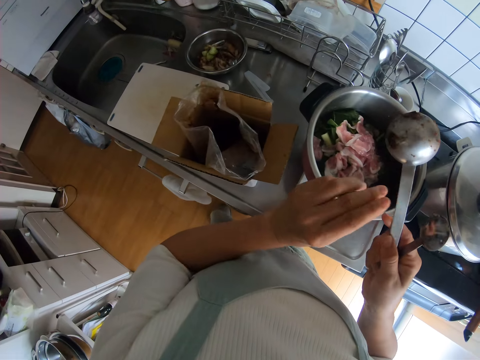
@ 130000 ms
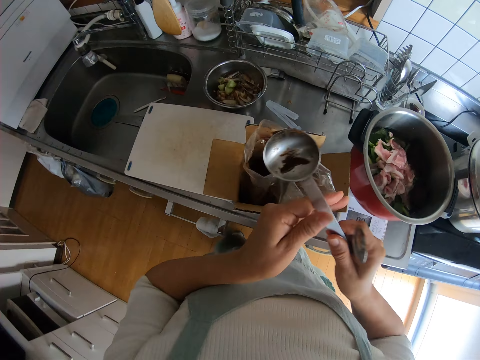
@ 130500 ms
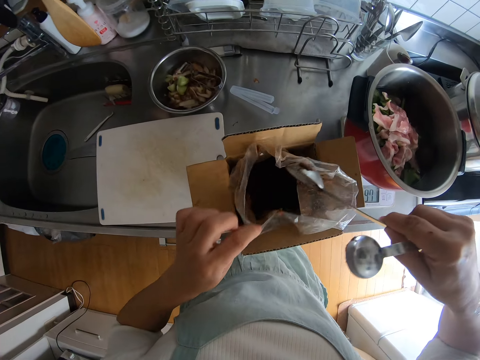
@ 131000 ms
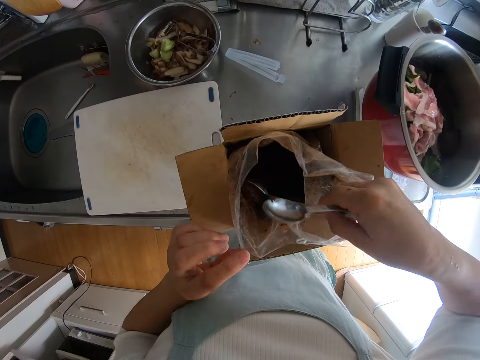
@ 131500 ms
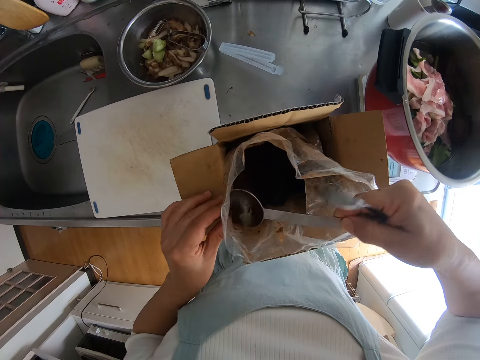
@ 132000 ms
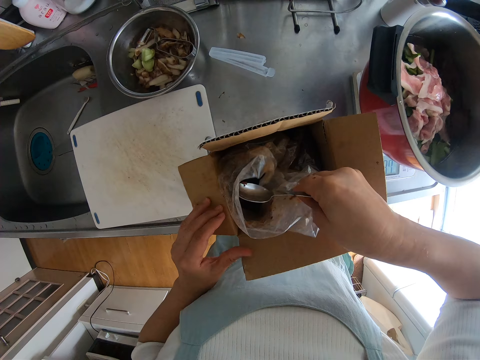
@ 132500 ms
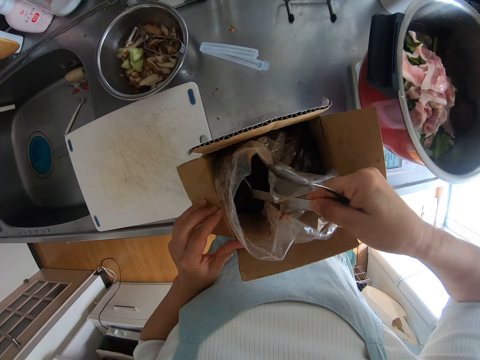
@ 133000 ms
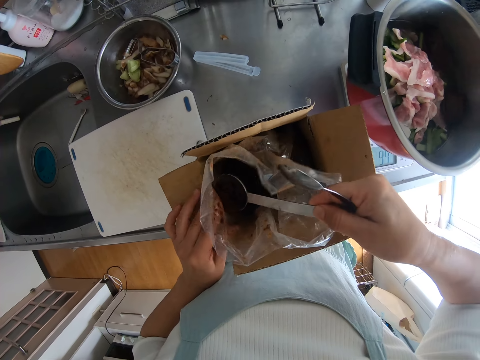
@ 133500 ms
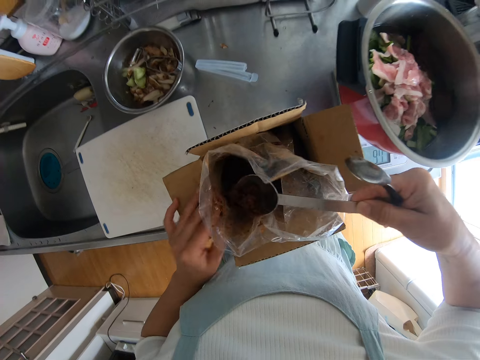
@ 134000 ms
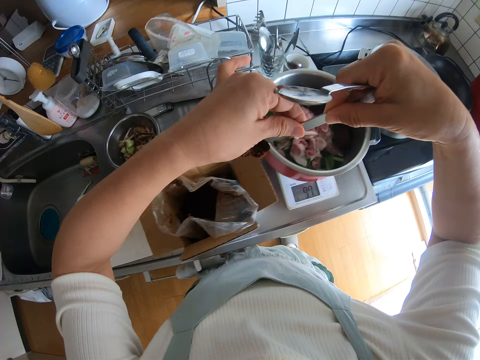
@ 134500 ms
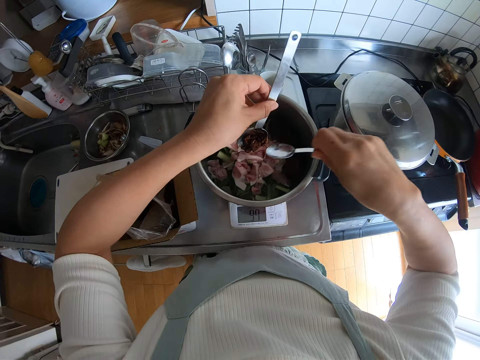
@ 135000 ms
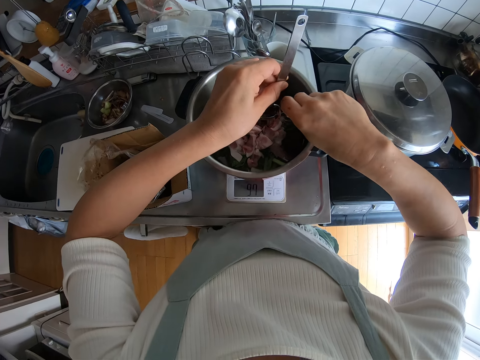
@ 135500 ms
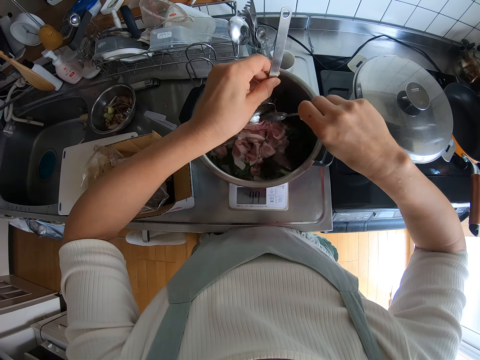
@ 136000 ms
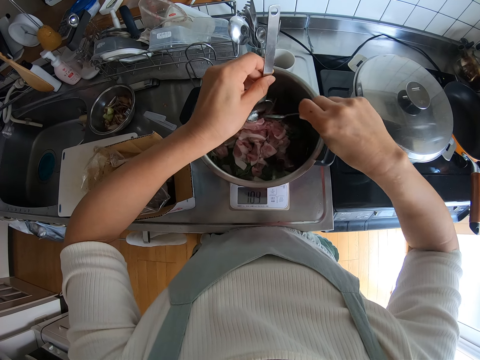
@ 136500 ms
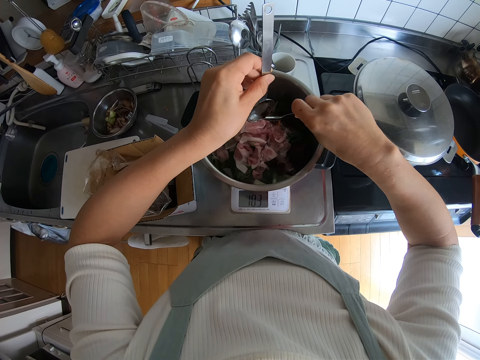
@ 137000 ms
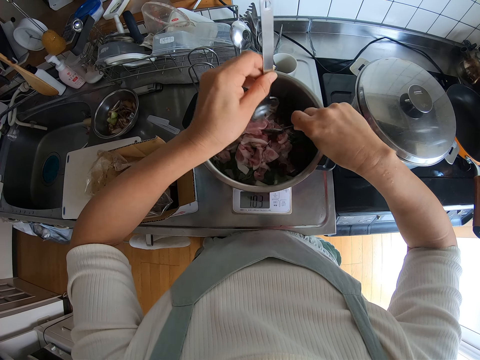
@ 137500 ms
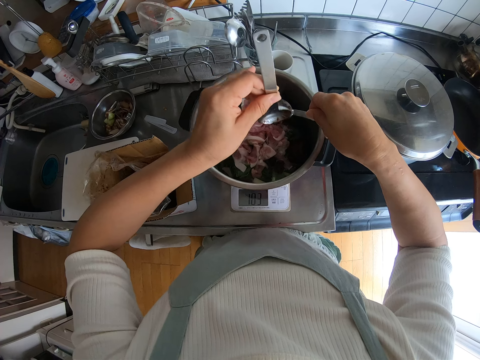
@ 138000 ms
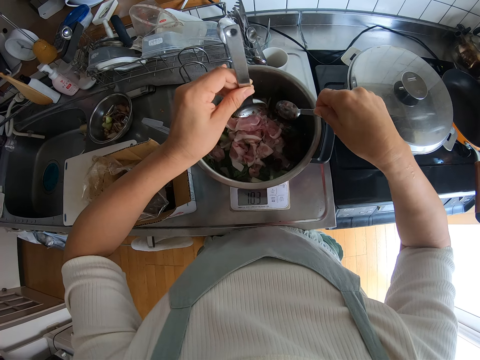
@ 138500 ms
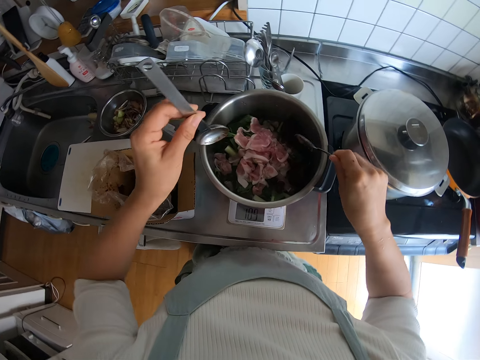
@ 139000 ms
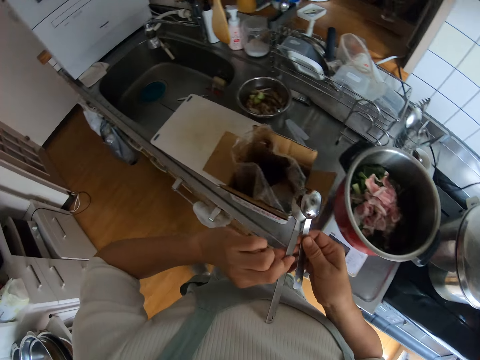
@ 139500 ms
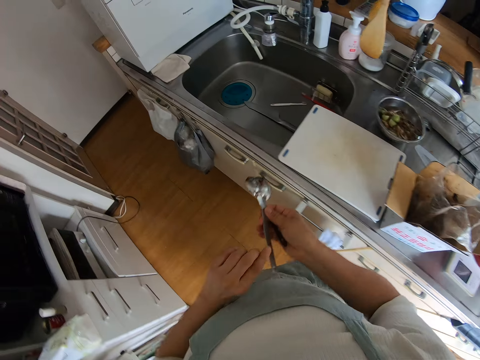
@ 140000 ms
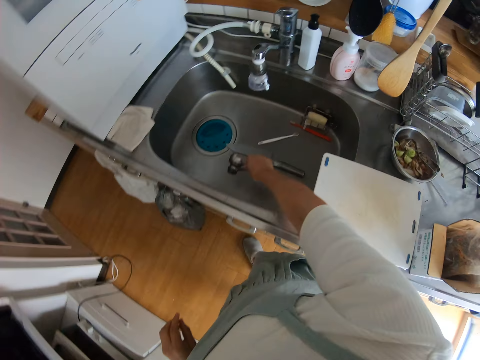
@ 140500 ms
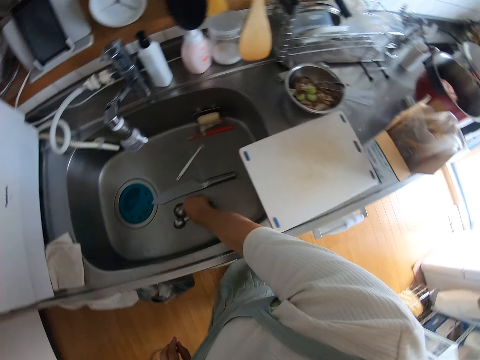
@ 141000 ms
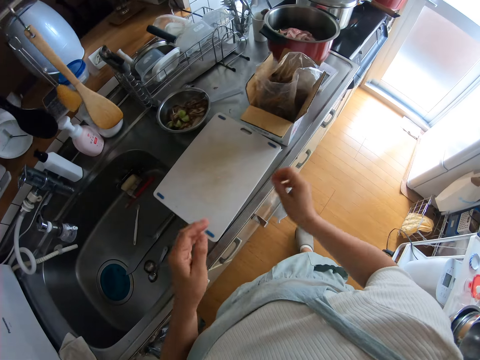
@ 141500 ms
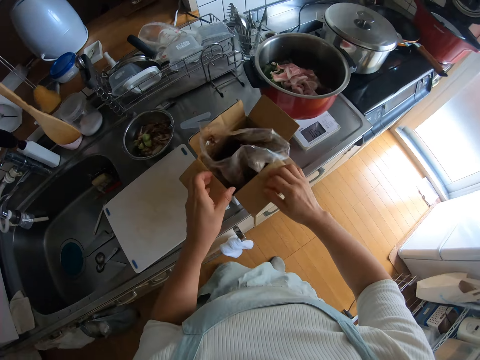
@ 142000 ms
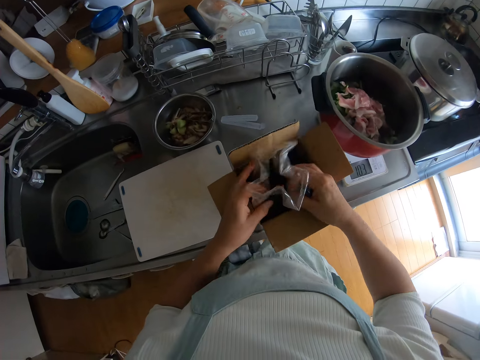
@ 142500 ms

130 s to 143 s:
The camera wearer scoops something. They remove something with a spoon. They drop the spoons in the sink with the right hand.

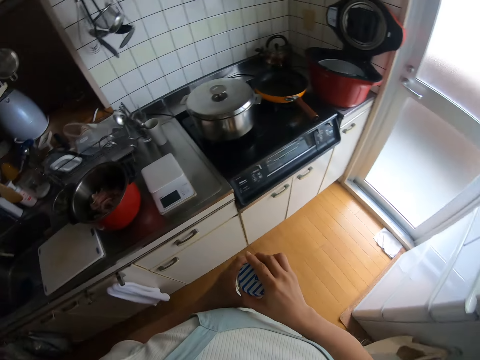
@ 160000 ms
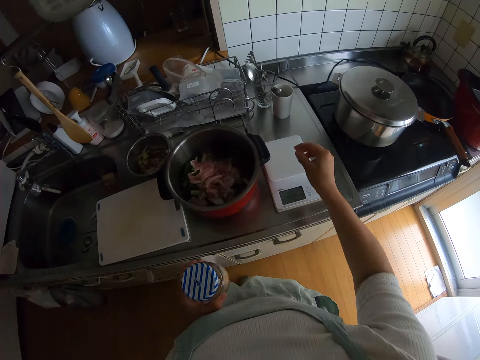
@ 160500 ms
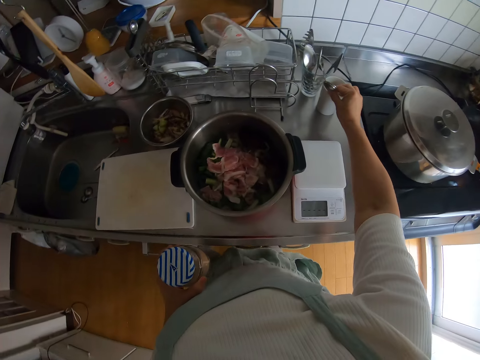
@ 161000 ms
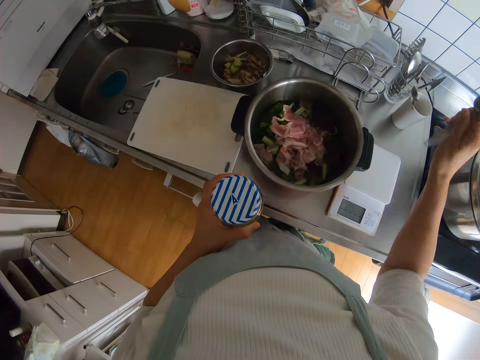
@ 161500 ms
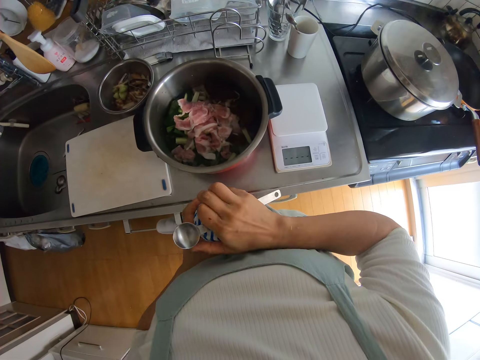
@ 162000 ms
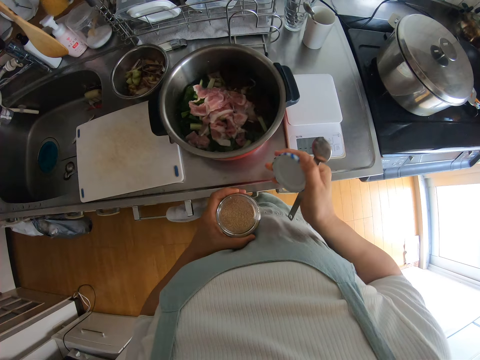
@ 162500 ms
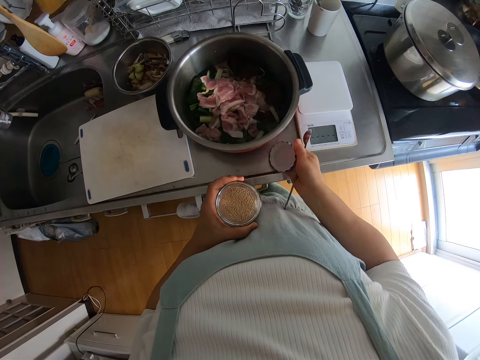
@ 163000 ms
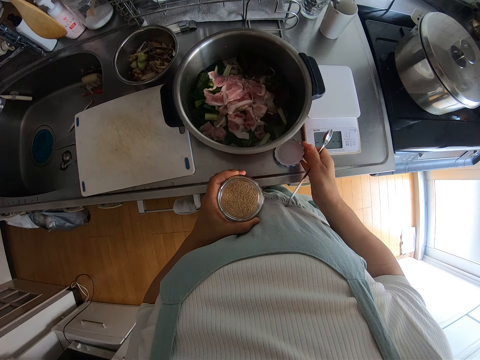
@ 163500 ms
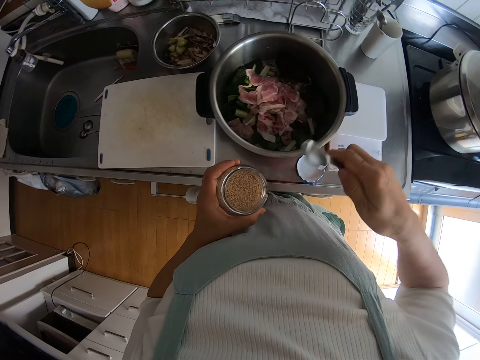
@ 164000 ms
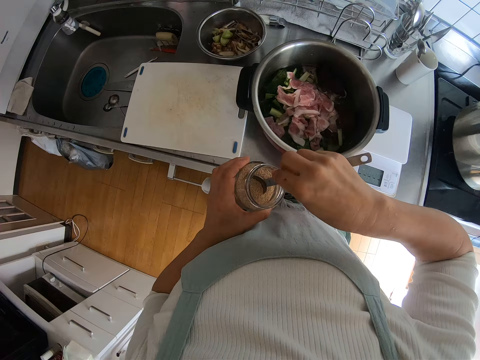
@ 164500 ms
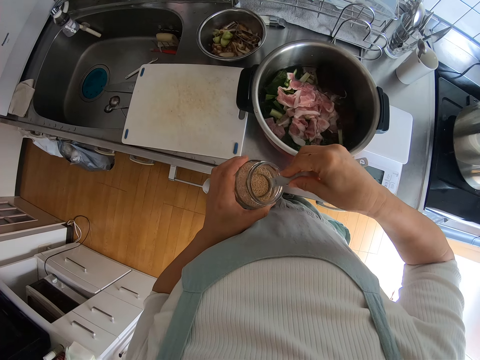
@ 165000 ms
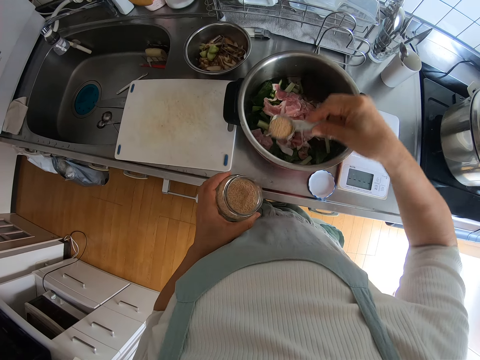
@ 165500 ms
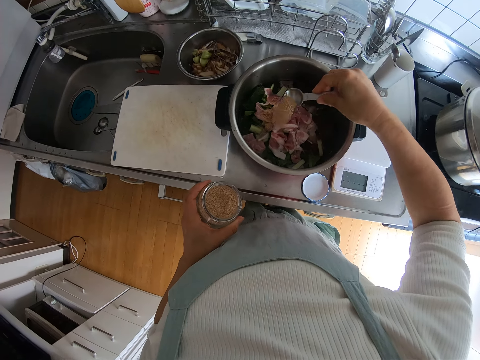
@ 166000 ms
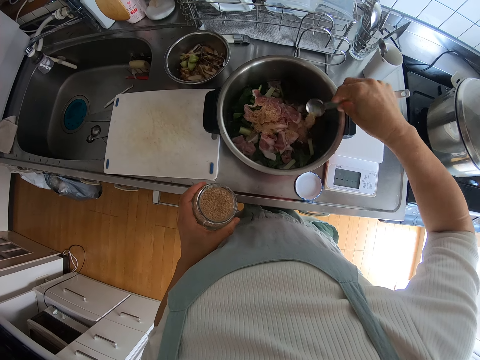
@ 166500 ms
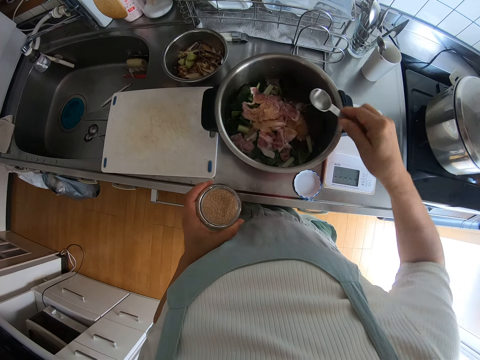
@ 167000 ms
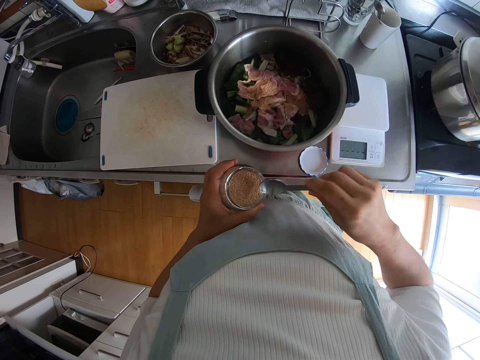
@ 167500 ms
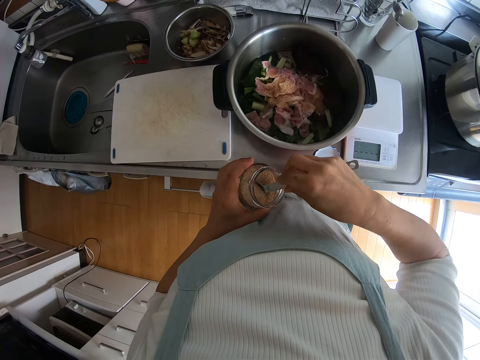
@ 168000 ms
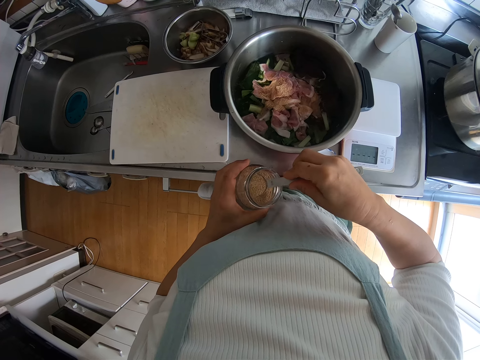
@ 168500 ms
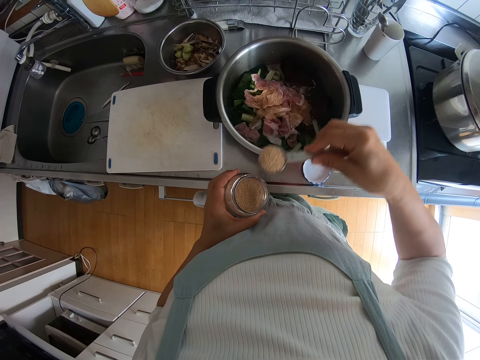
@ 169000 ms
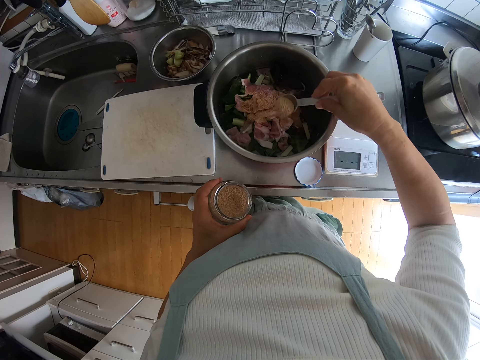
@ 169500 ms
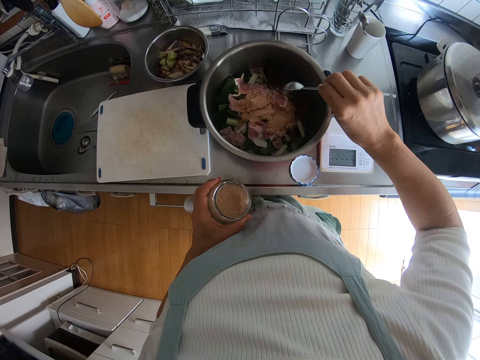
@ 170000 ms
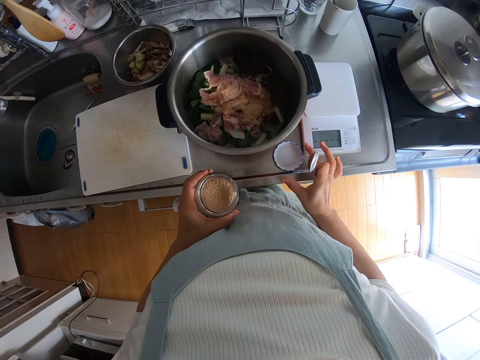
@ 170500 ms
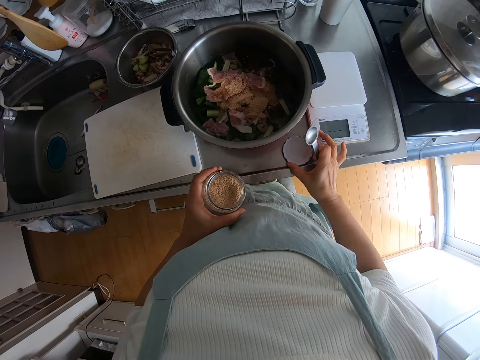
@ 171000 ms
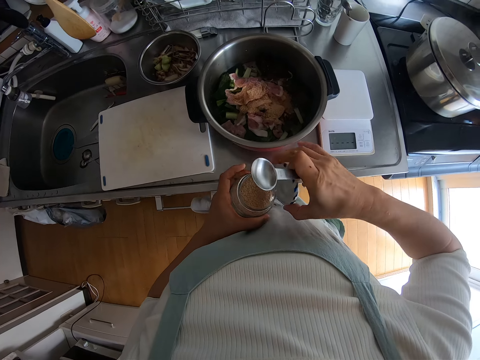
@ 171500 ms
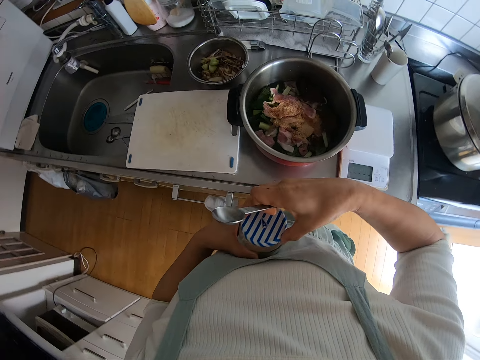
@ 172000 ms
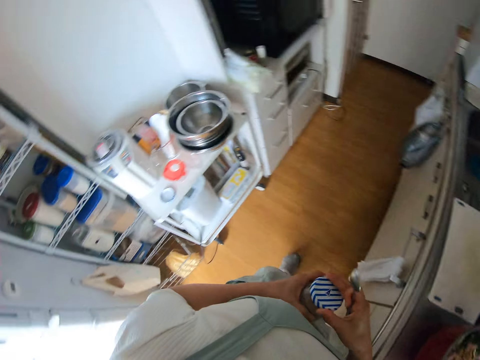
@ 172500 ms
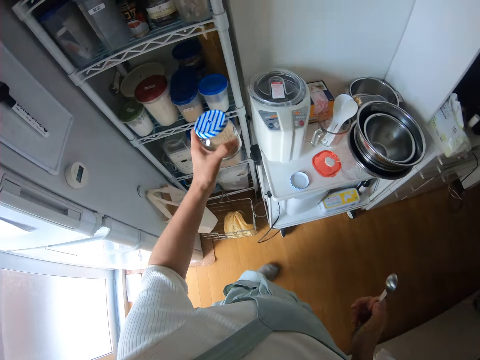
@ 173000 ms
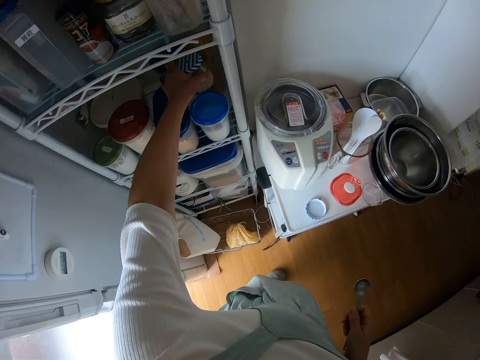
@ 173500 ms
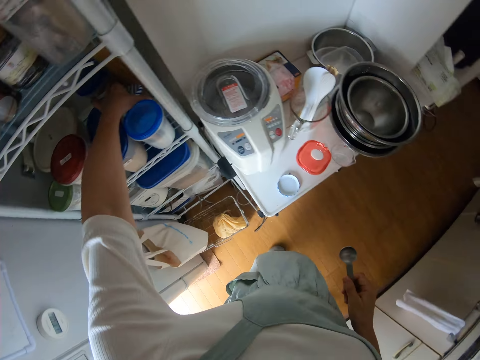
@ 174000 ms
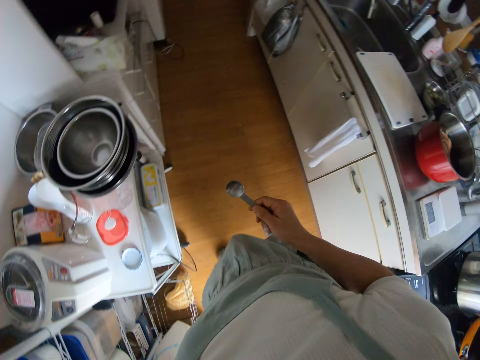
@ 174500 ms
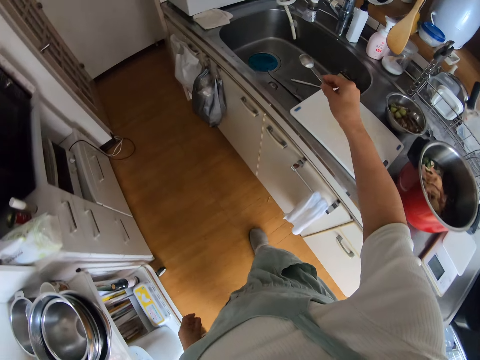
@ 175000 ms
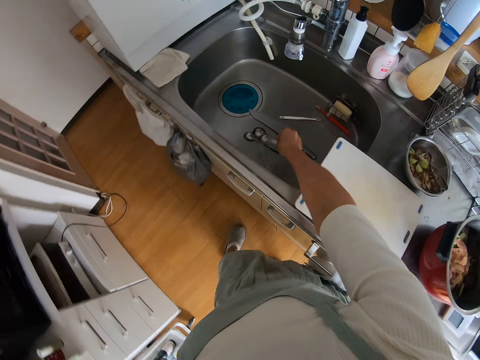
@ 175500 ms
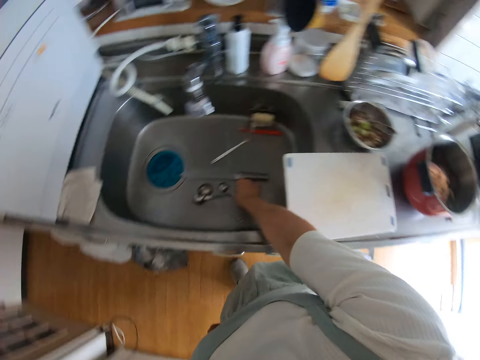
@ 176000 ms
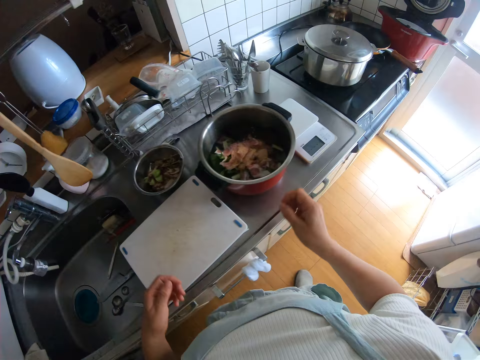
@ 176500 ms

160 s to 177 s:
The camera wearer takes a spoon from the cup with the right hand. They open the jar of spice with the right hand and drop the cover on the counter with the right hand. They scoop out some spice. They put something in the meat. They scoop something. They put something in the meat. They pick the cover of the spice on the counter with the right hand. They cover the spice jar with the right hand. They drop the spice on the rack with the left hand. They drop the spoon in the right hand into the sink.
